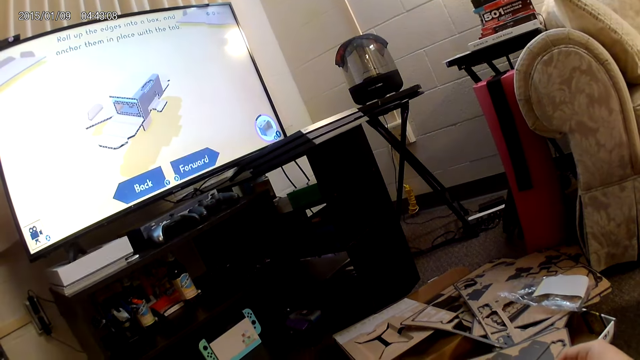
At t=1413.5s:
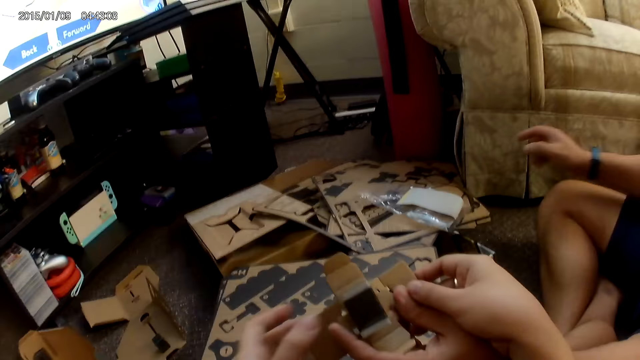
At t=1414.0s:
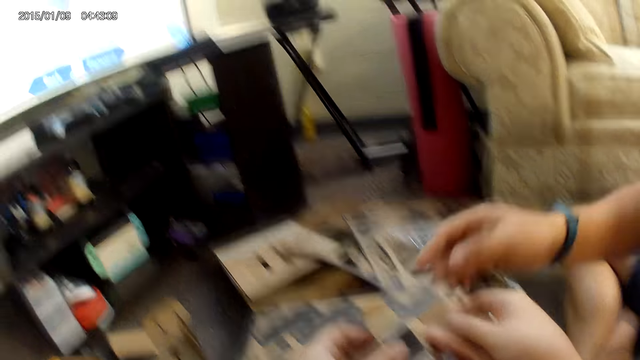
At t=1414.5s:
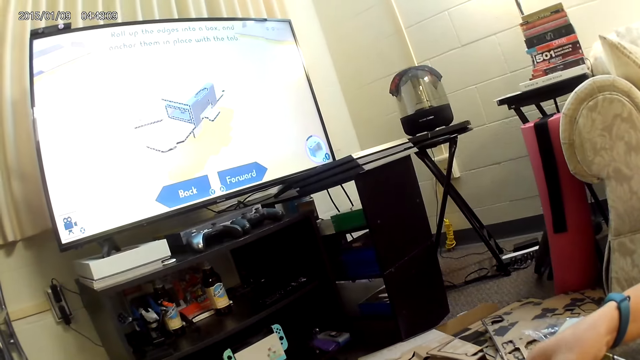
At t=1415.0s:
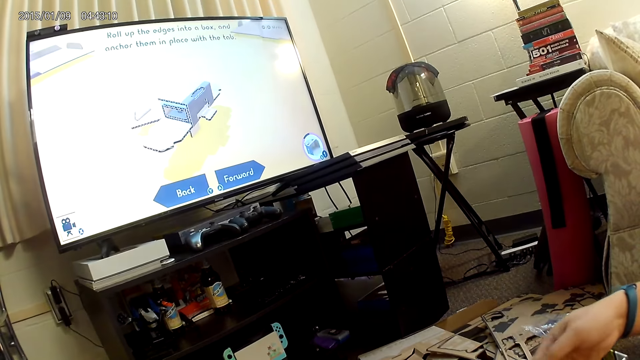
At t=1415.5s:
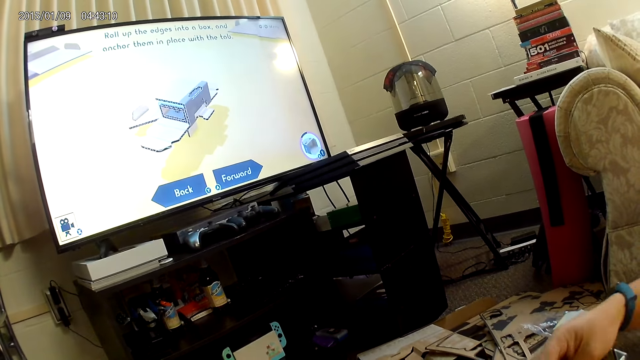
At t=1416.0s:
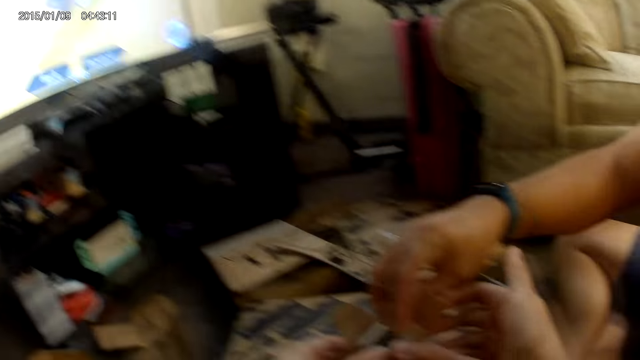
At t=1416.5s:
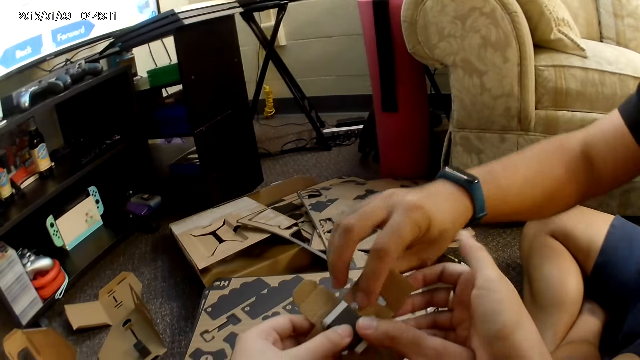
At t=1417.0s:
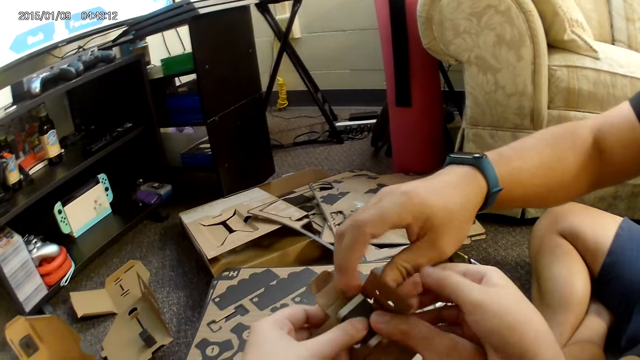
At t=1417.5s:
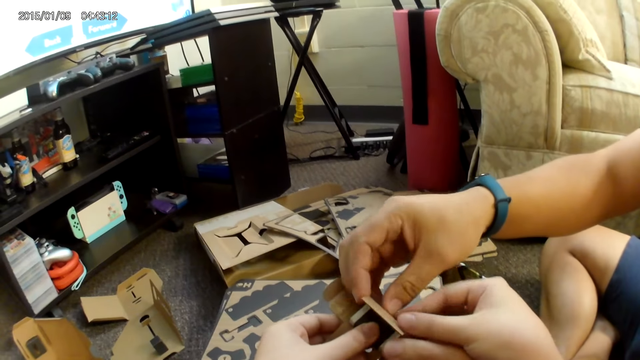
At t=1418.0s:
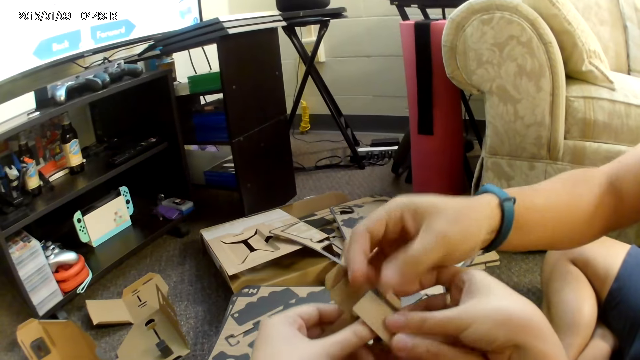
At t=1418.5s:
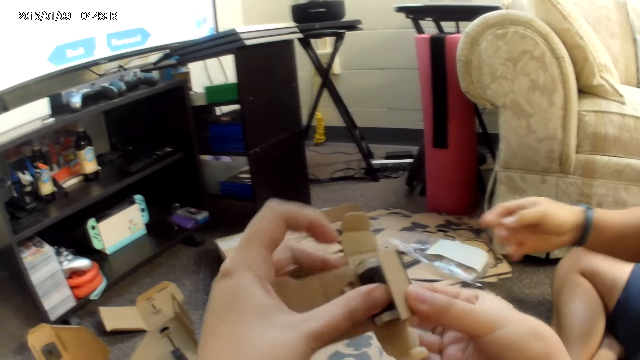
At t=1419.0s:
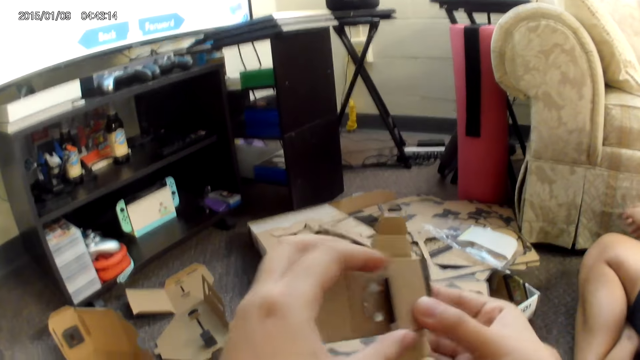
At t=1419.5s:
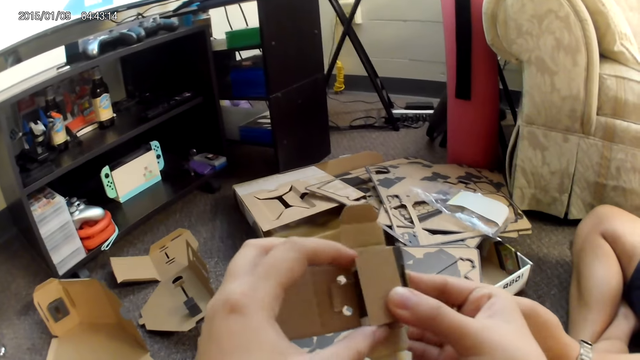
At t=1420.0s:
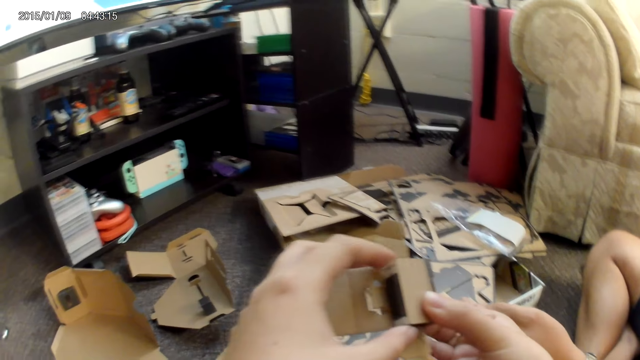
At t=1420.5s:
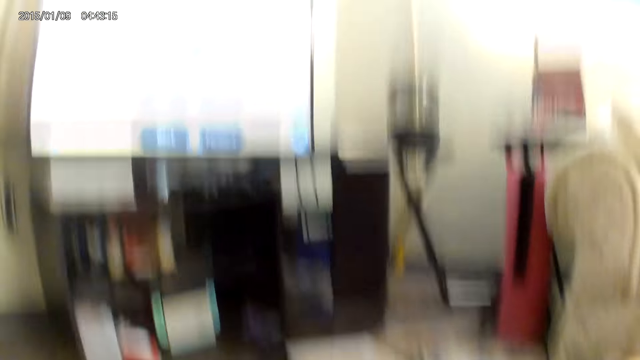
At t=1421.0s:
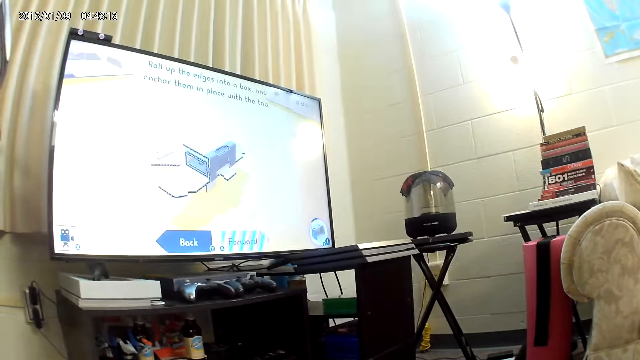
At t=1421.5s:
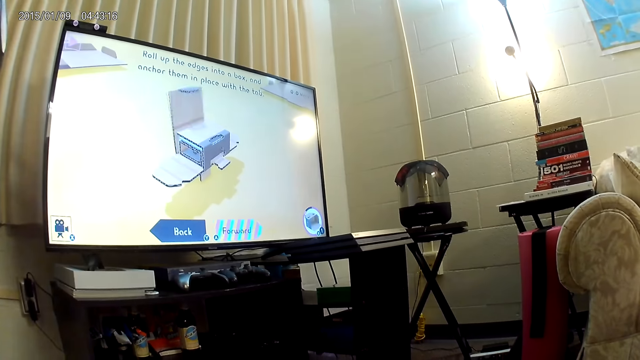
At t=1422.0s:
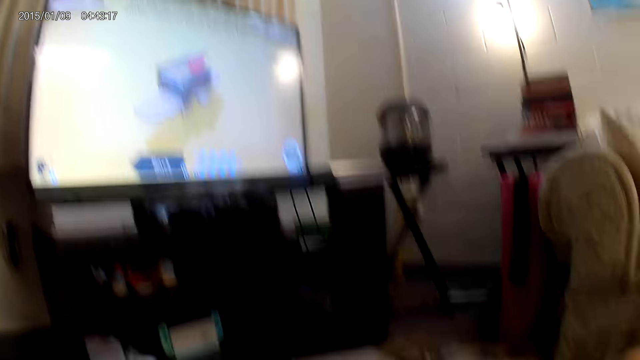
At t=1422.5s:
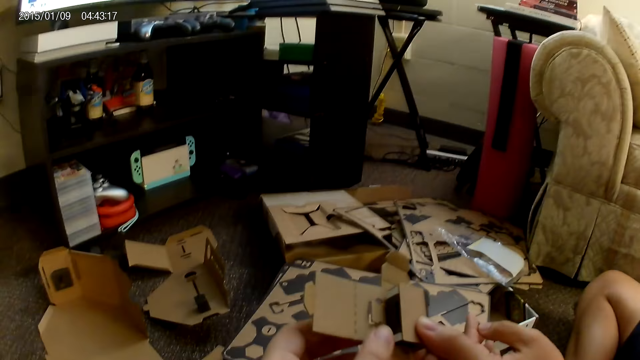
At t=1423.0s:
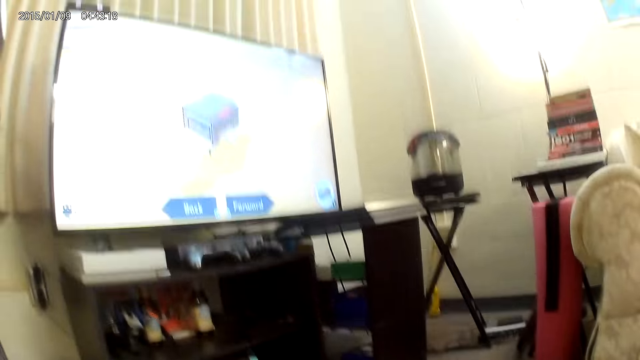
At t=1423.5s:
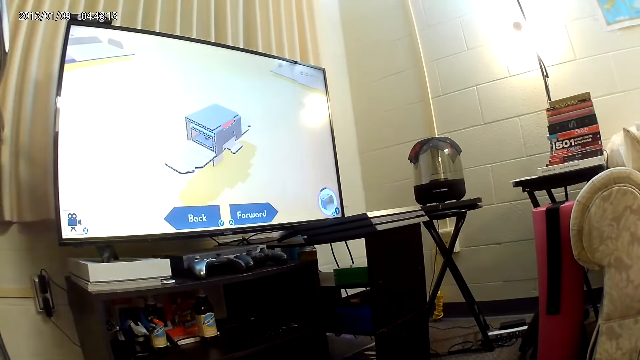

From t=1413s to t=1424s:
The camera wearer holds the cardboard with both hands. A man folds the box. The man adjusts the cardboard with his right hand. The camera wearer adjusts the cardboard with both hands. They fold the box. They look at the television.

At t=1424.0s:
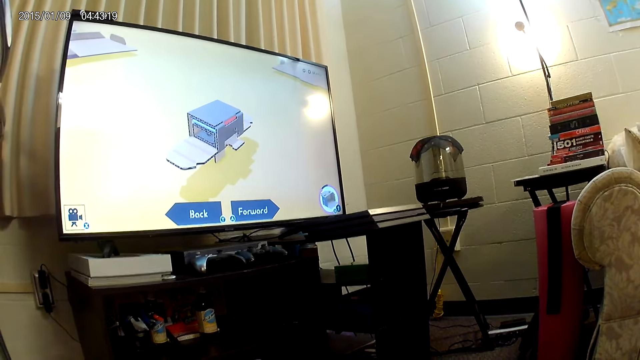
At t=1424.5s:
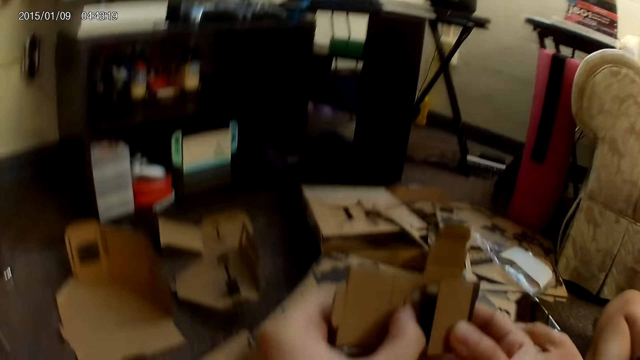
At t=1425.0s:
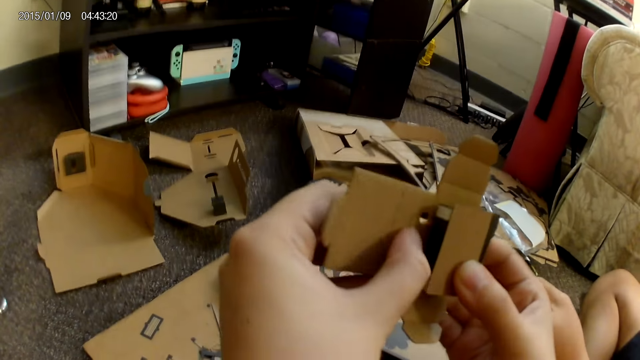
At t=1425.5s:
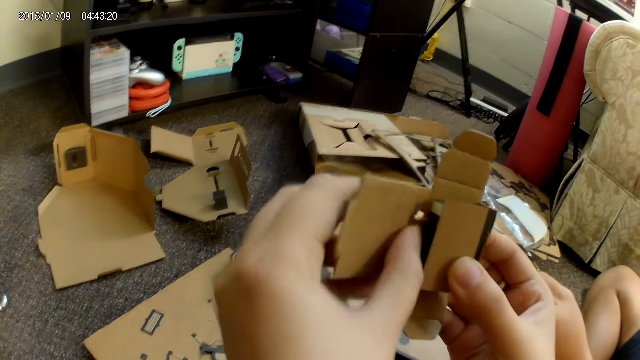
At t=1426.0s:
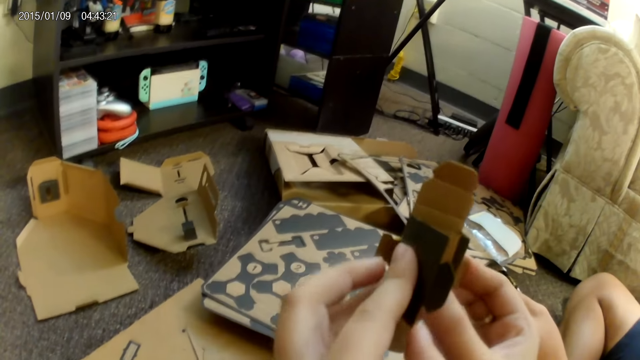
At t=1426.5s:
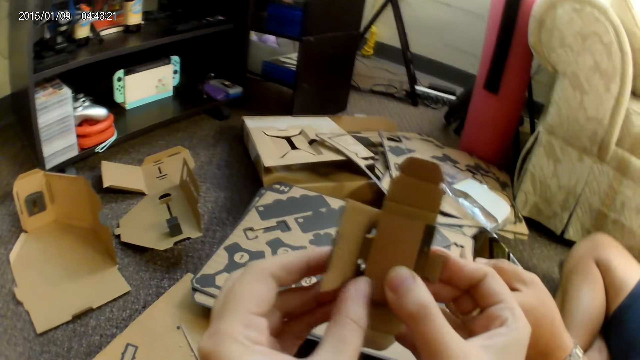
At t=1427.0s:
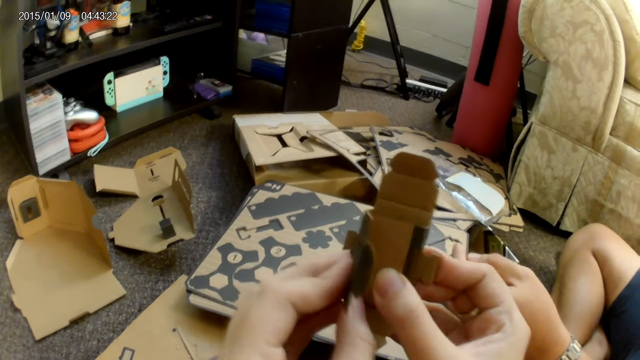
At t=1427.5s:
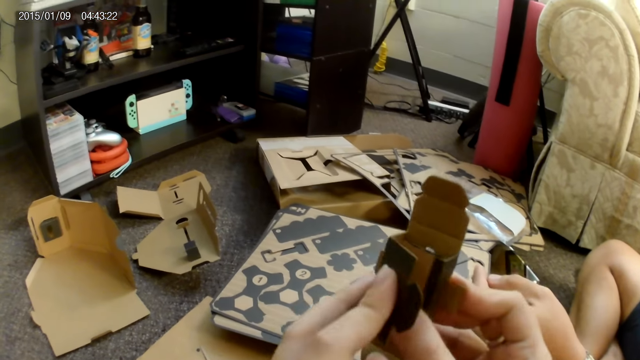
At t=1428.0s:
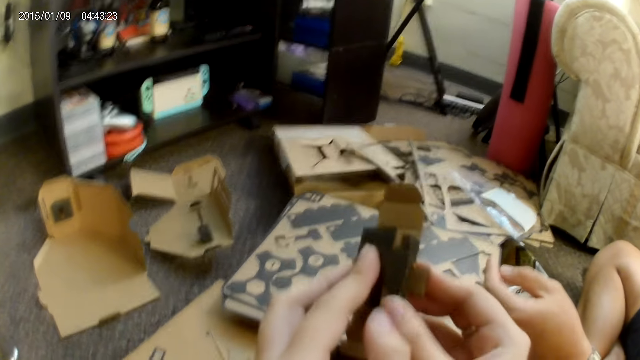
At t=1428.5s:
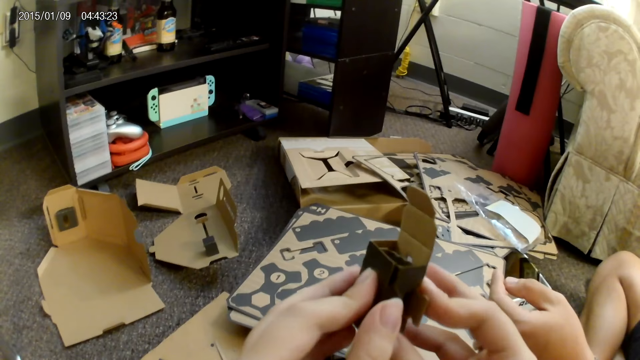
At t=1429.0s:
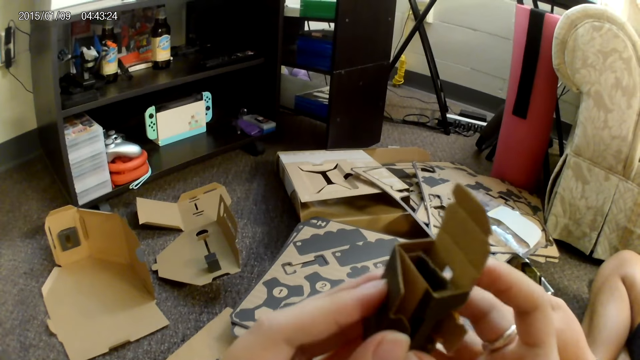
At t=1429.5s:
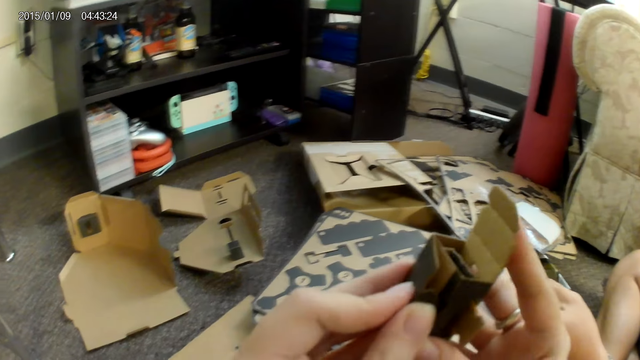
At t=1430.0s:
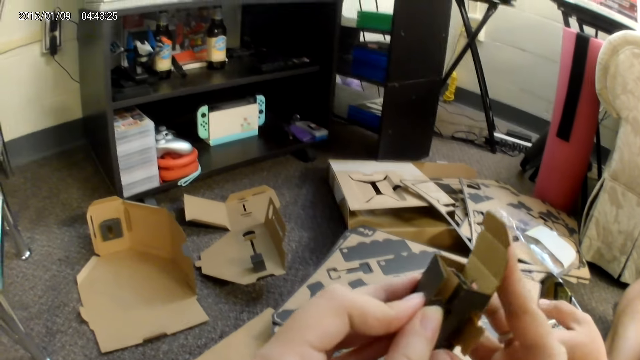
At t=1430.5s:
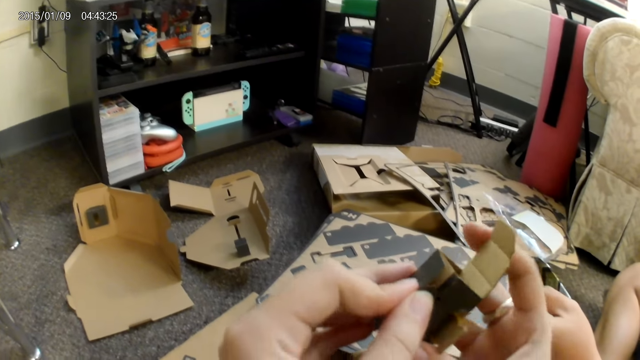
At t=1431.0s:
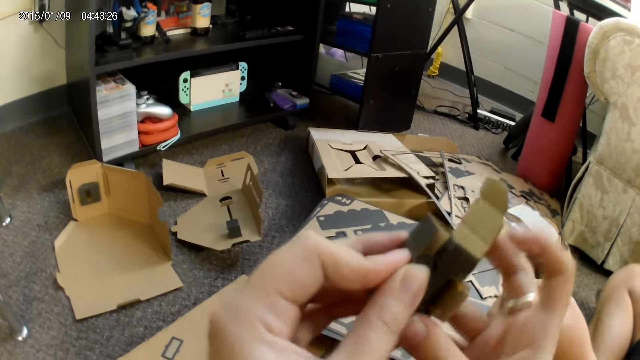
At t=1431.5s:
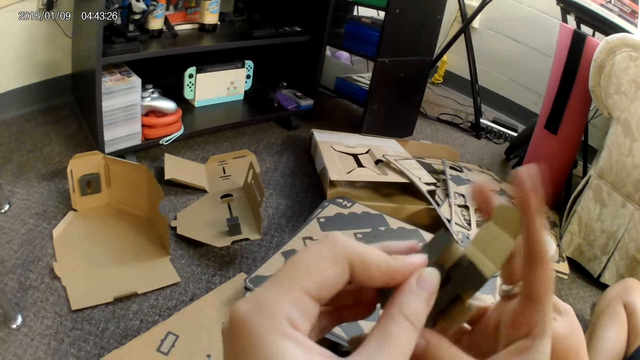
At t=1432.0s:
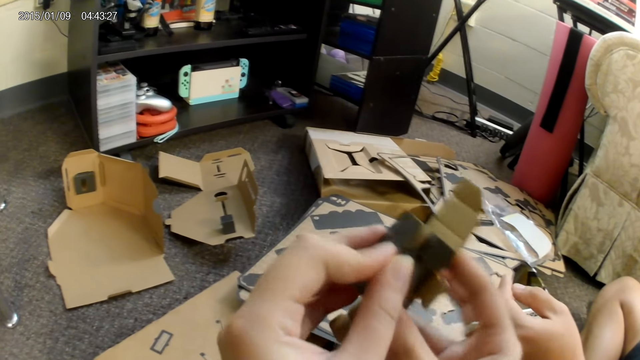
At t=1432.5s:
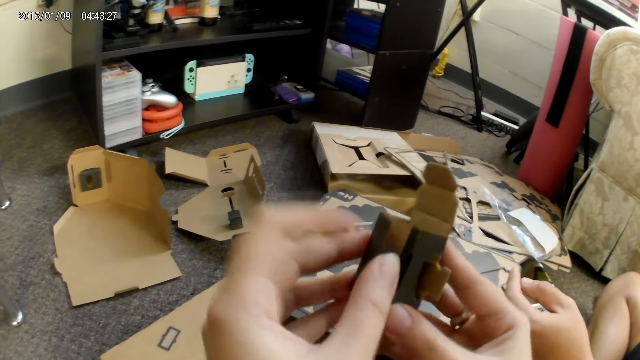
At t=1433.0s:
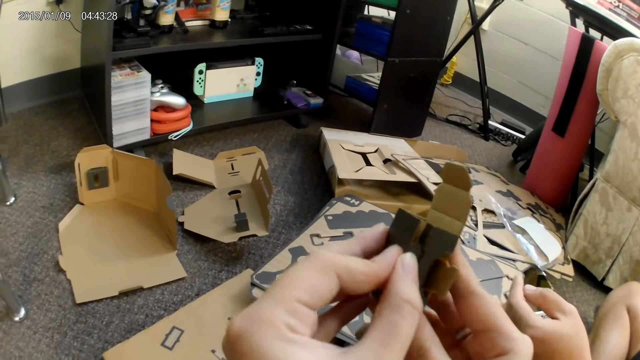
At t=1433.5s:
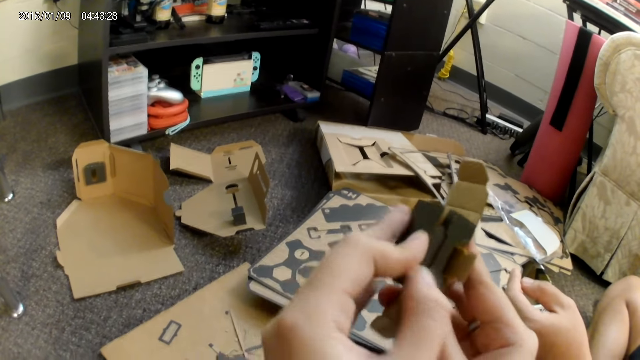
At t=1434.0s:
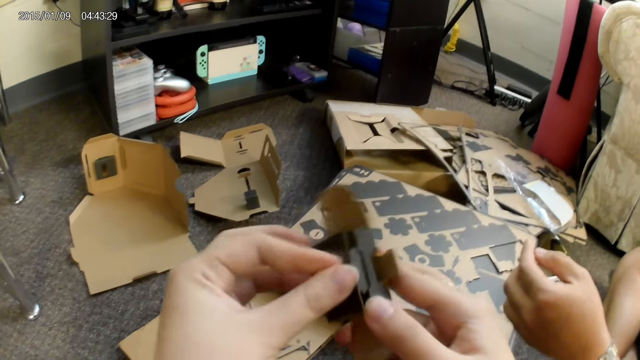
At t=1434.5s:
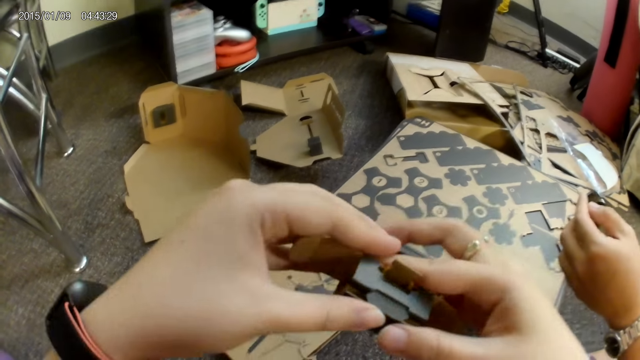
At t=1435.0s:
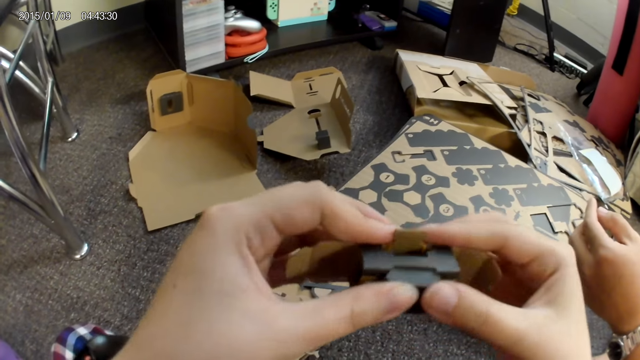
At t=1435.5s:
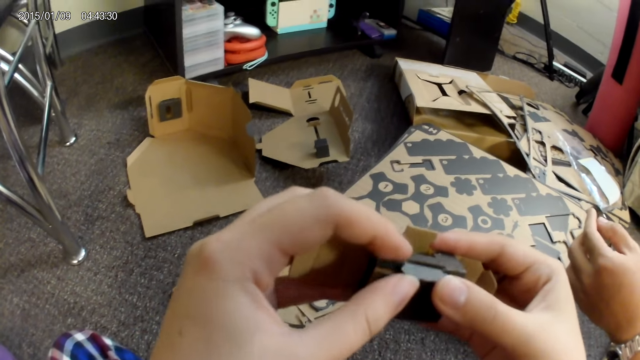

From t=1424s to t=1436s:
The camera wearer folds the carton. They assemble the cardboard with both hands.
